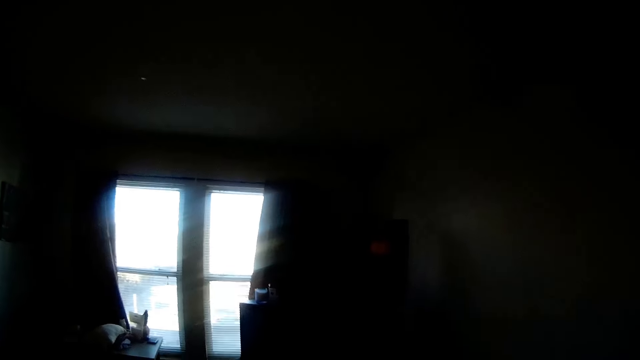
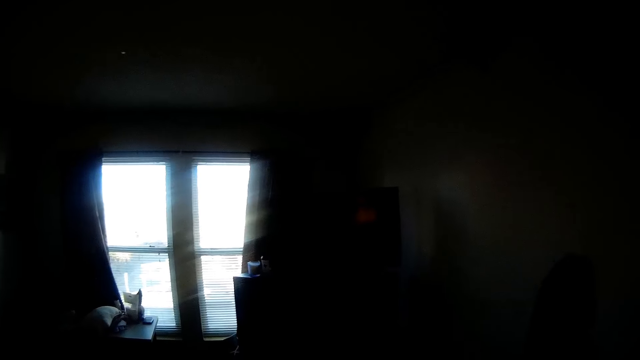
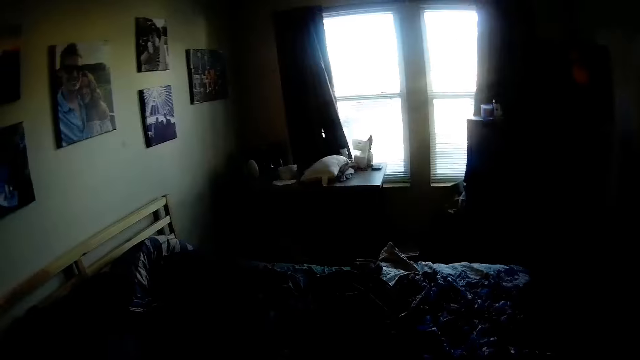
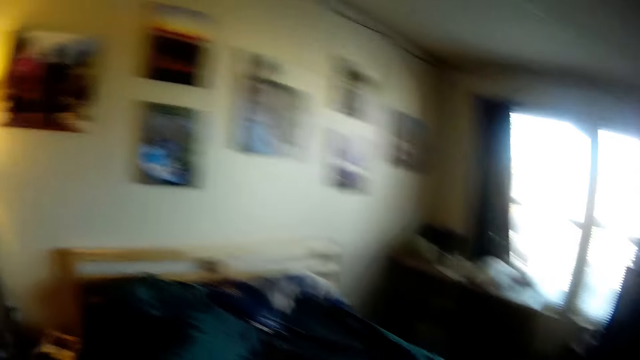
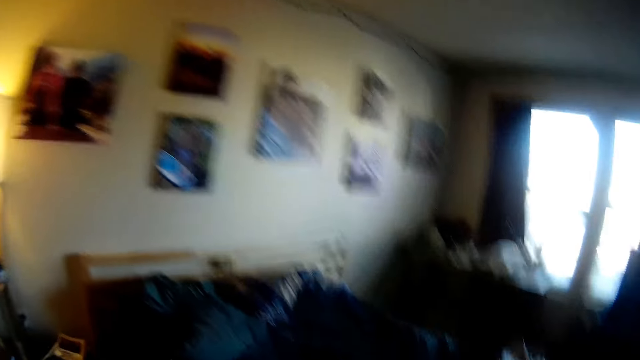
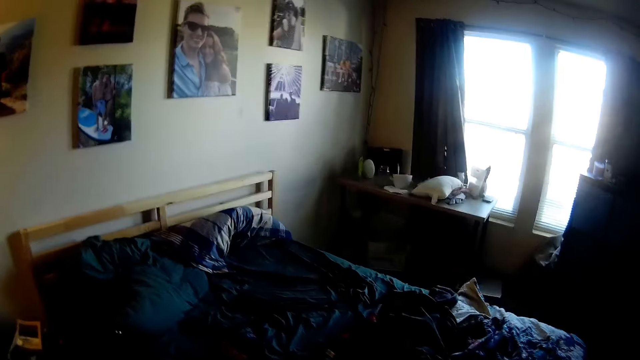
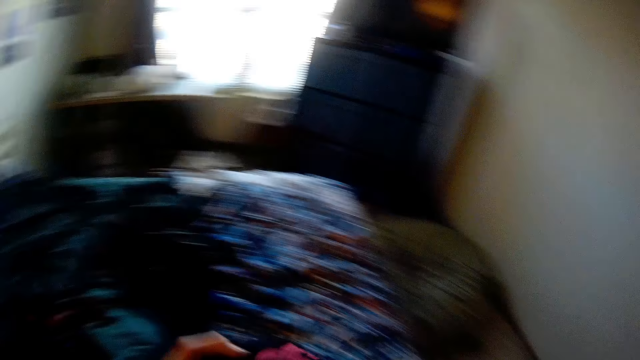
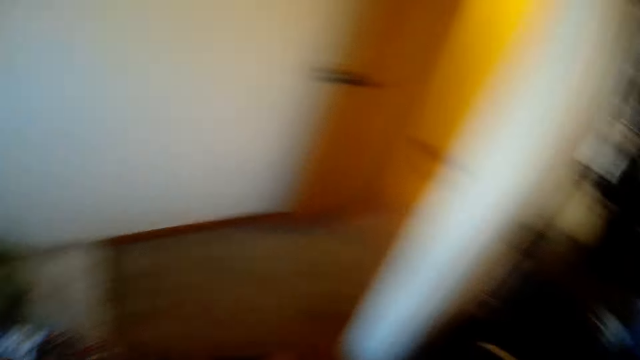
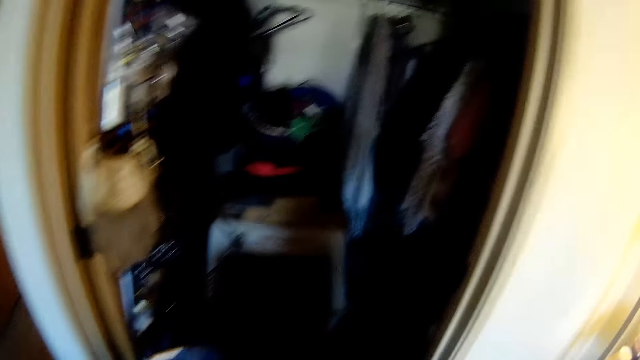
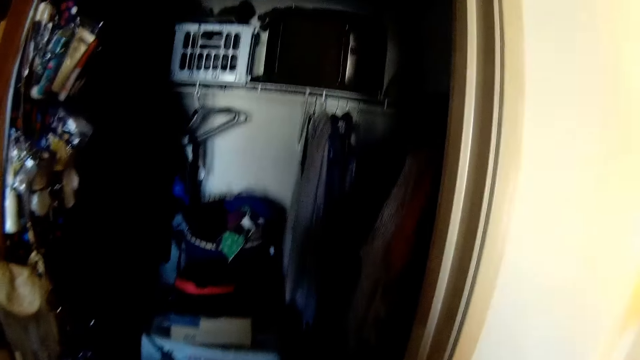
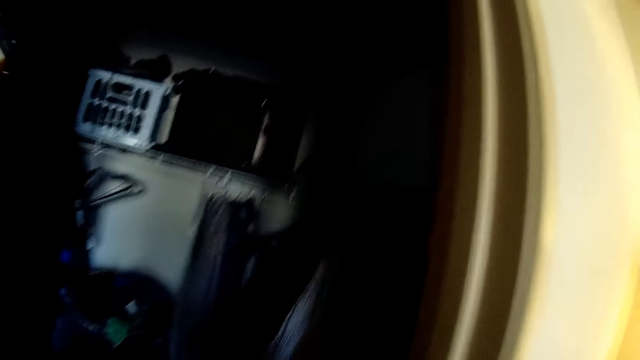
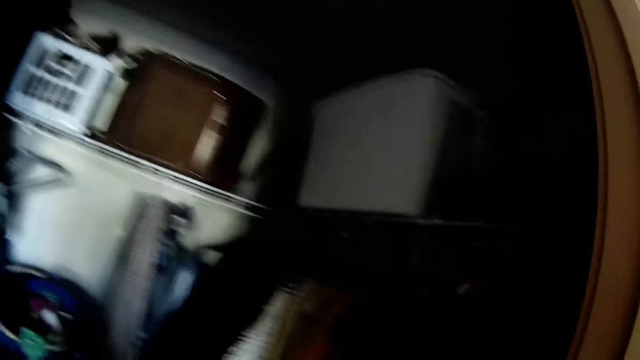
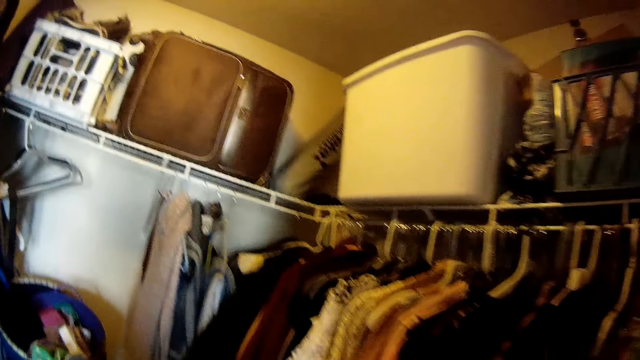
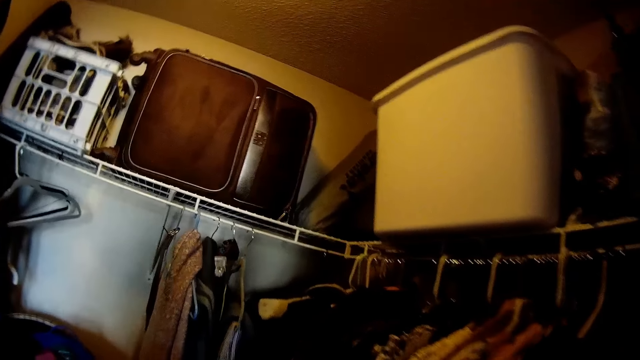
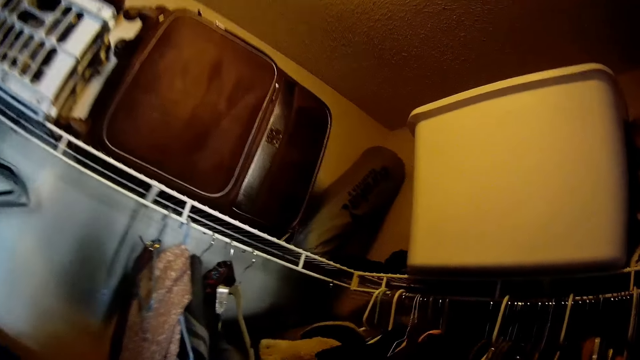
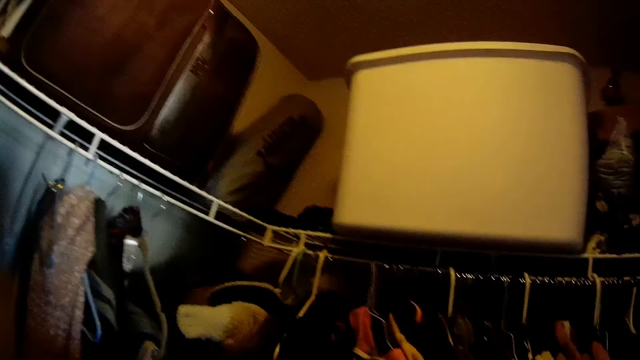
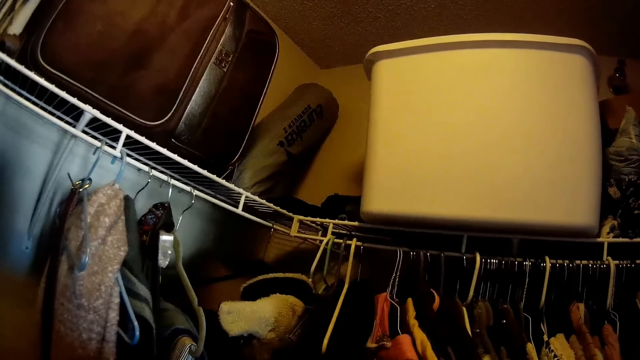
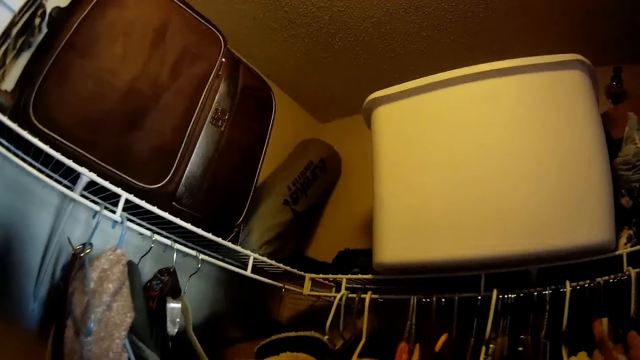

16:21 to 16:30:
The camera wearer turns around the room.

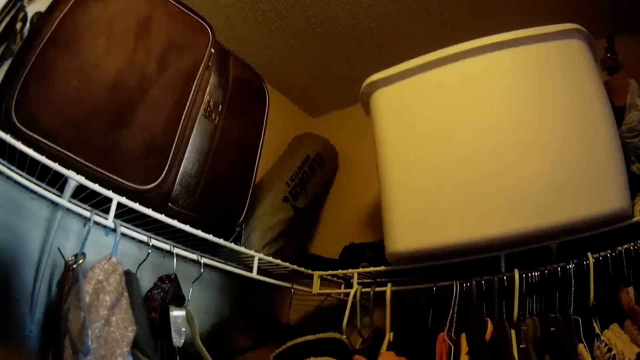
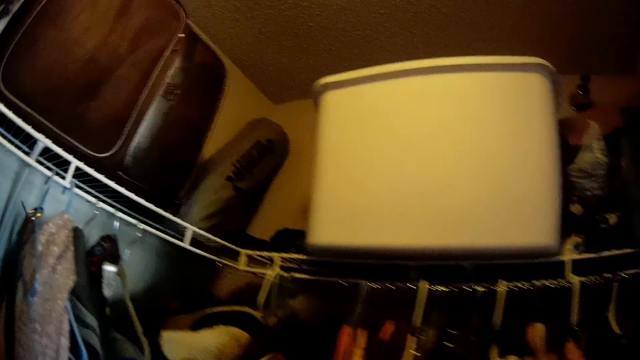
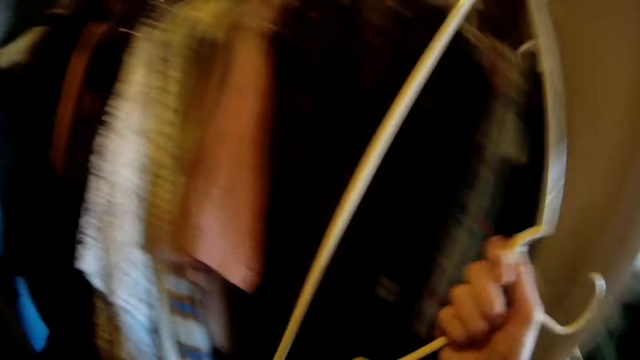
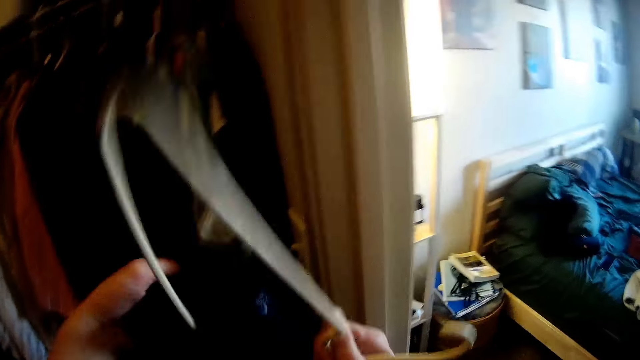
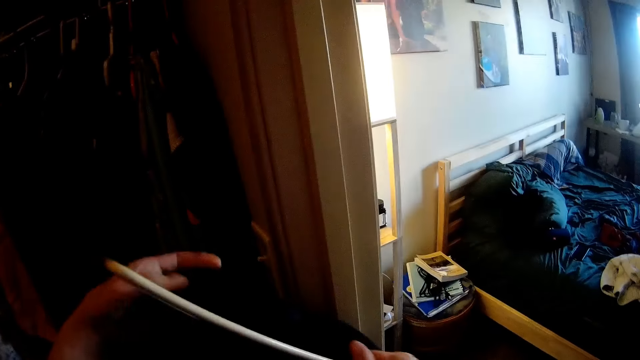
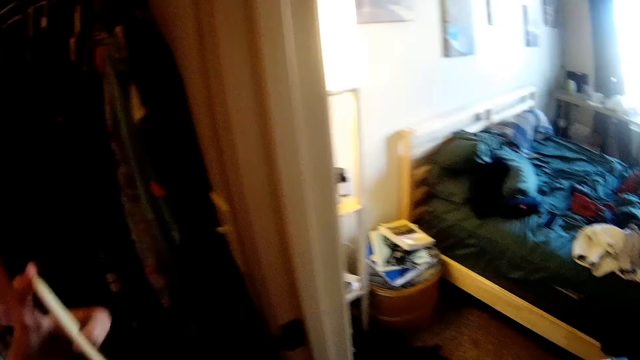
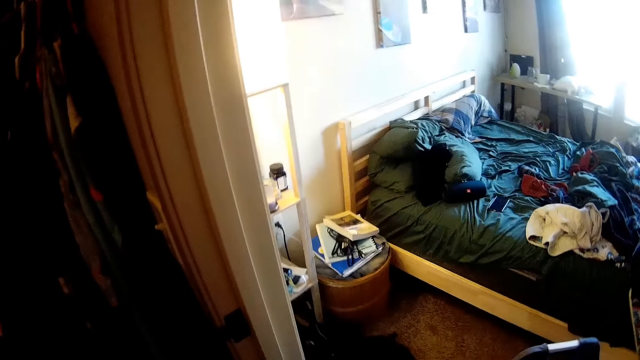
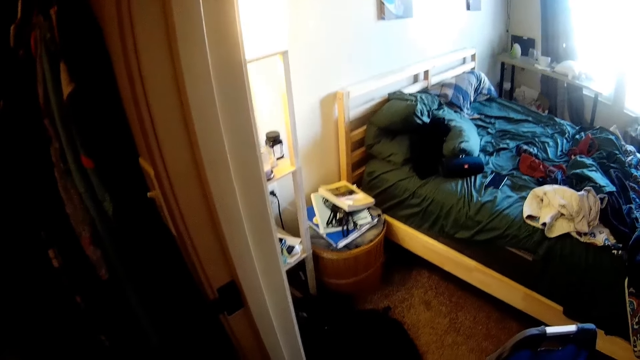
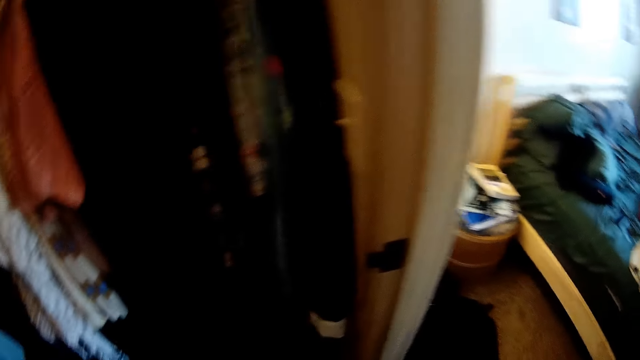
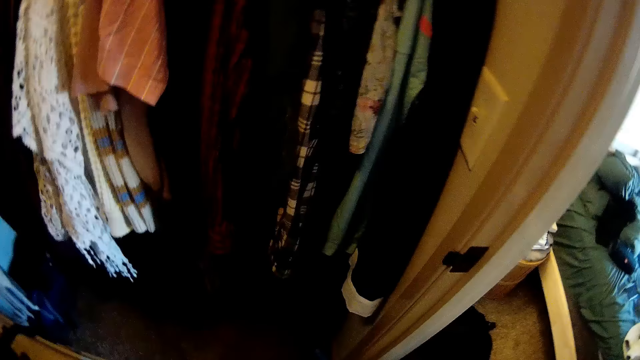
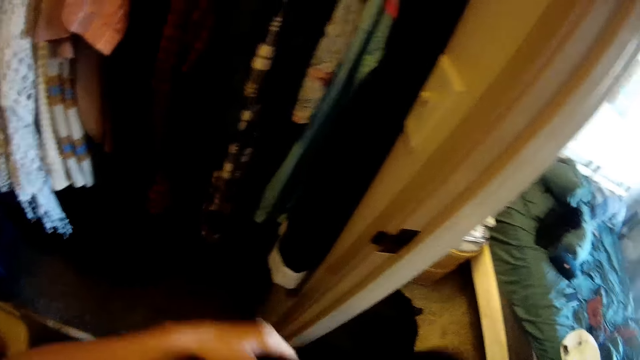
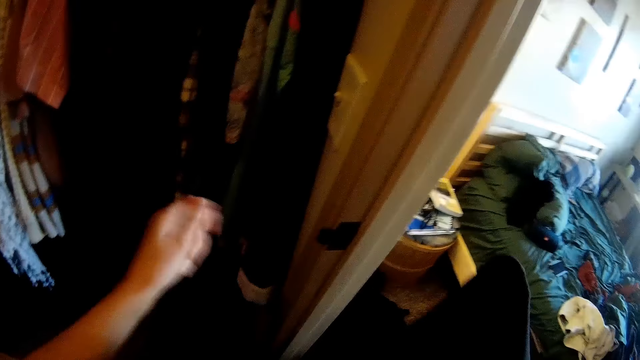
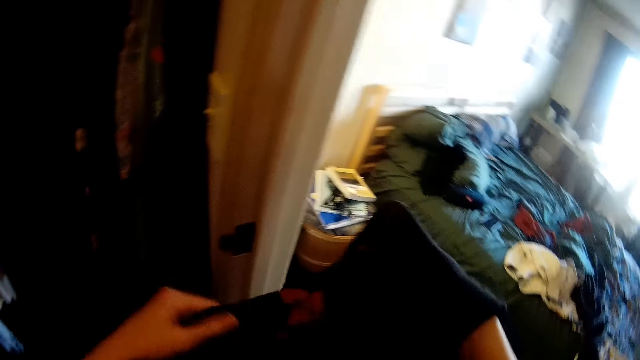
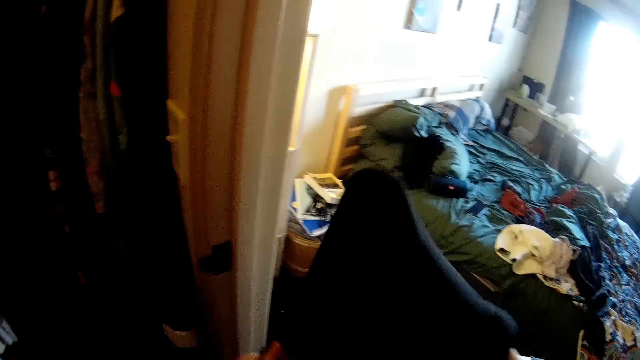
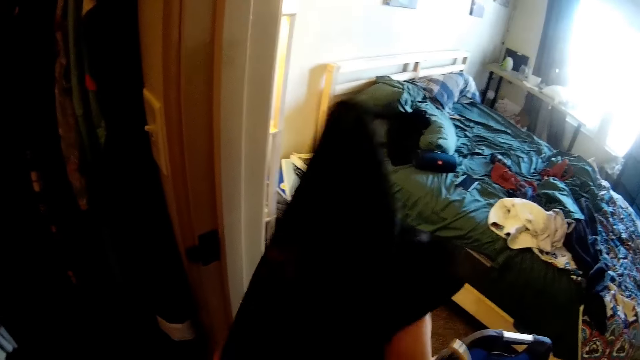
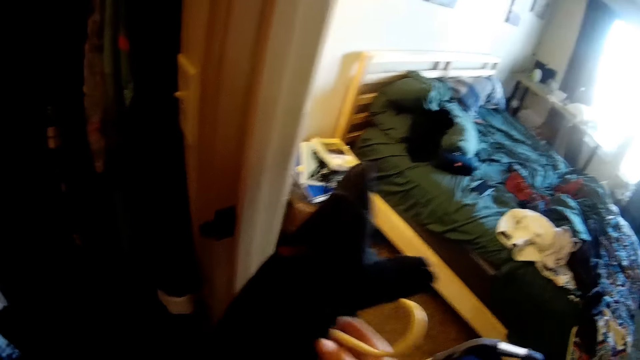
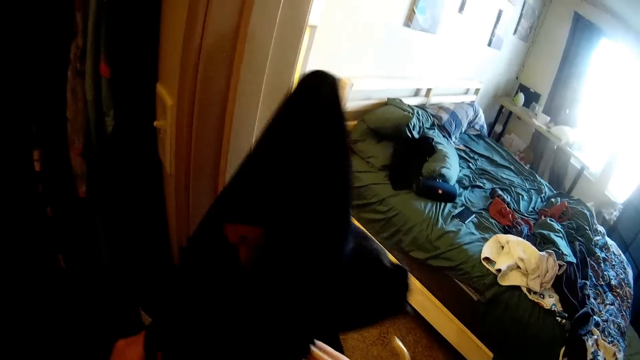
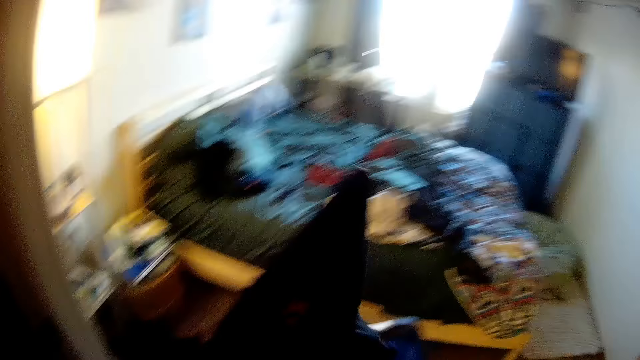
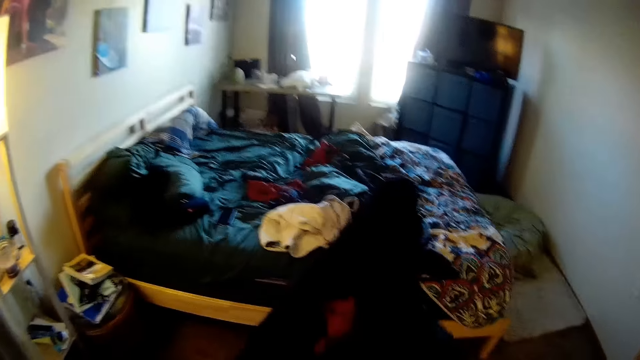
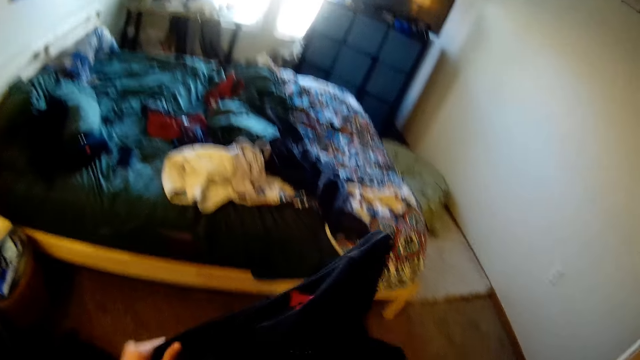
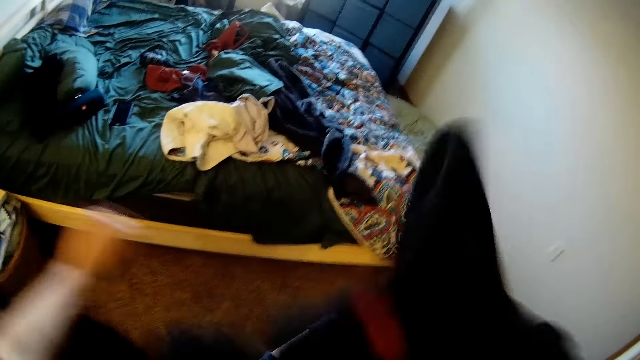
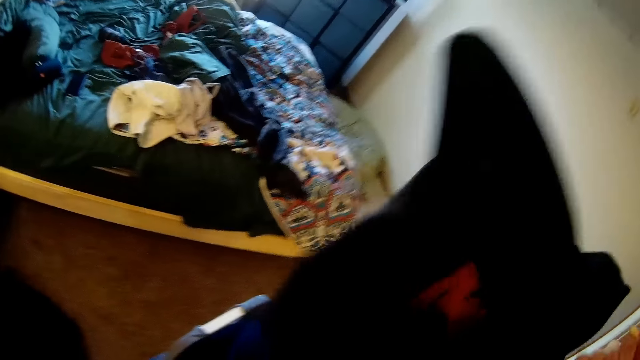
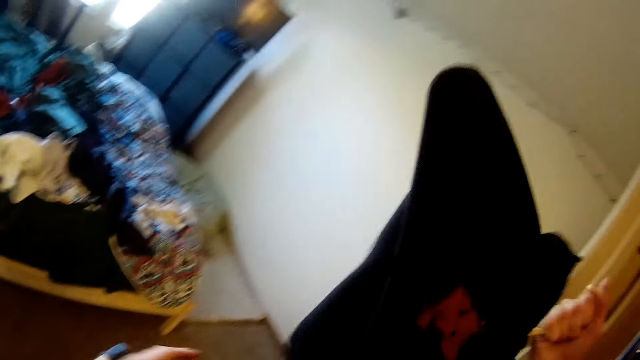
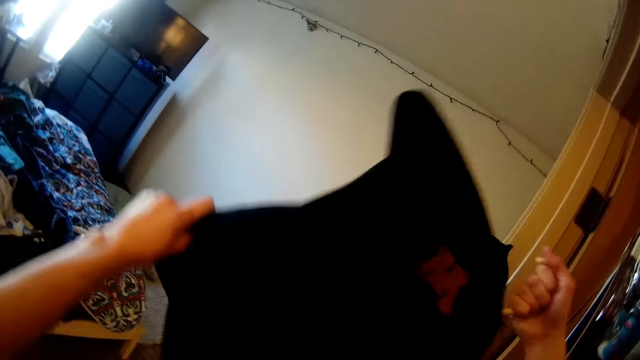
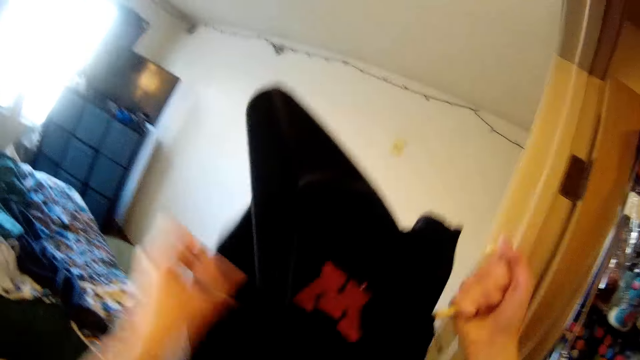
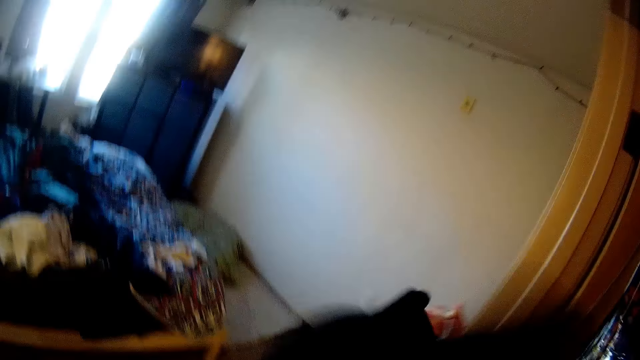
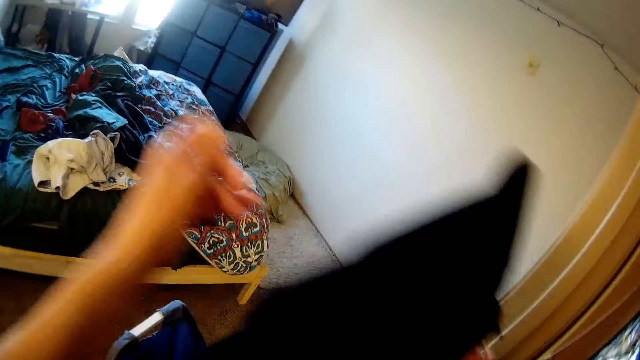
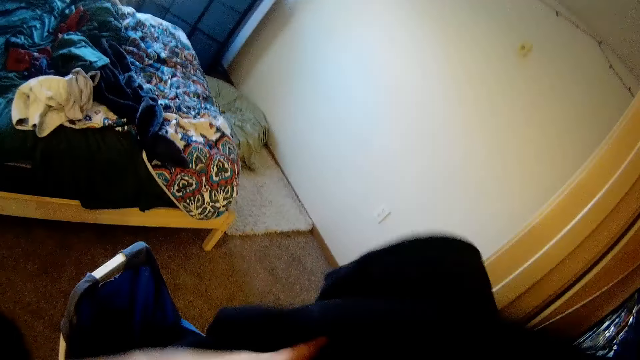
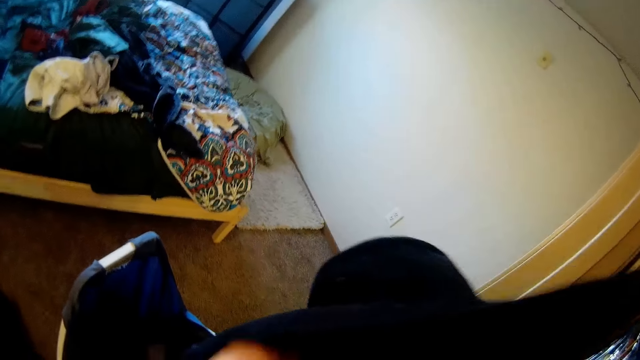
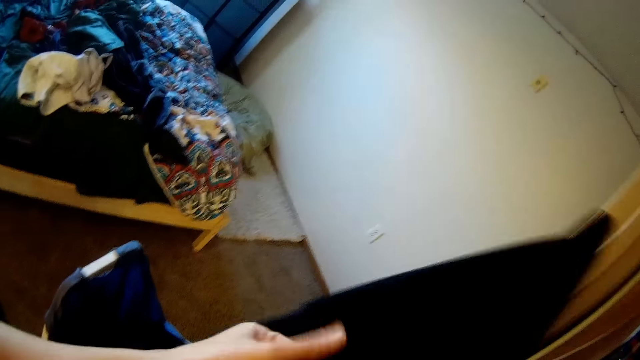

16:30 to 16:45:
The camera wearer moves clothes on the closet. They pick up a hanger. They place a cloth on the hanger. They fit the cloth in the hanger.
